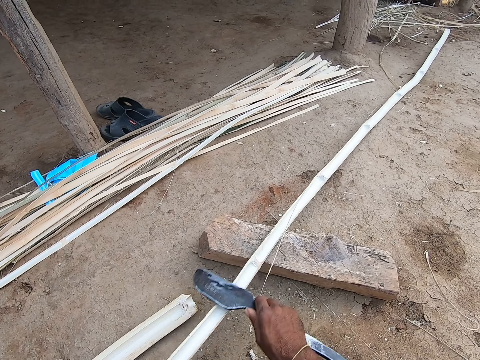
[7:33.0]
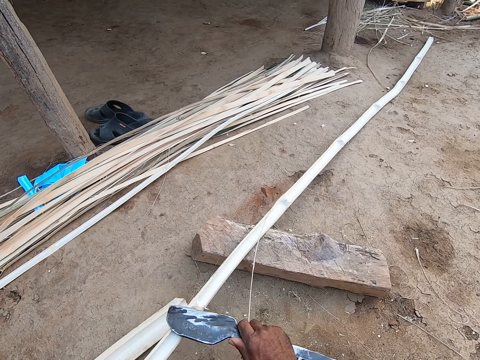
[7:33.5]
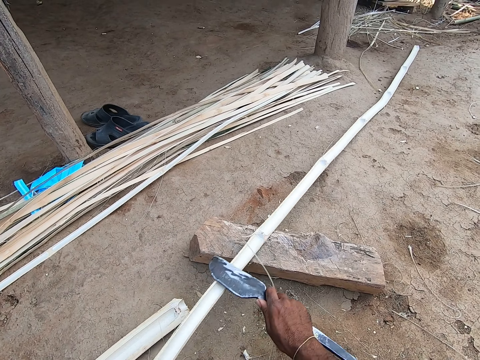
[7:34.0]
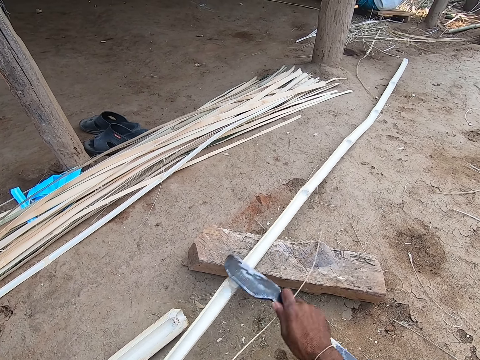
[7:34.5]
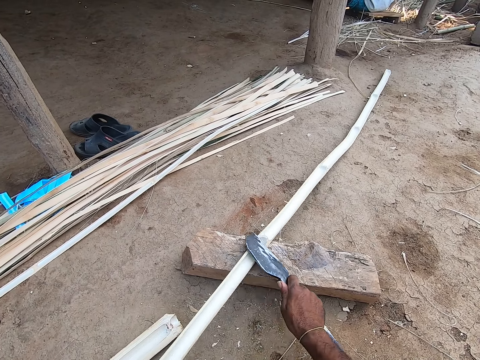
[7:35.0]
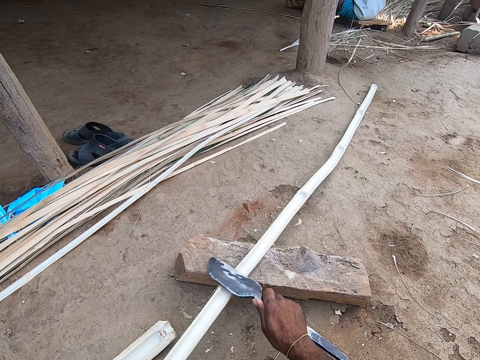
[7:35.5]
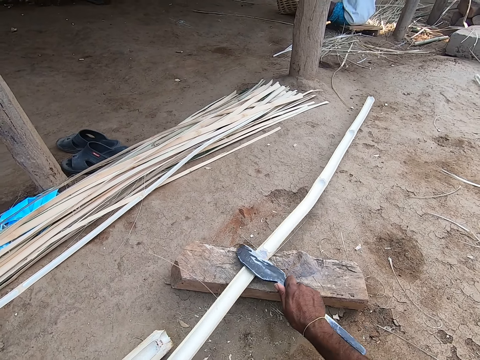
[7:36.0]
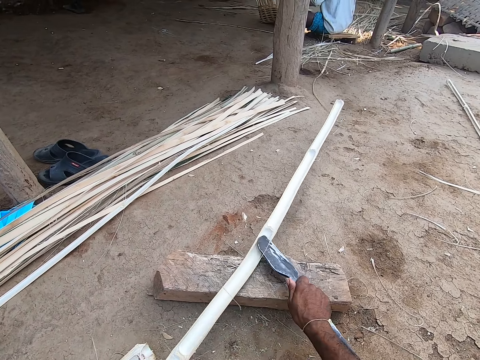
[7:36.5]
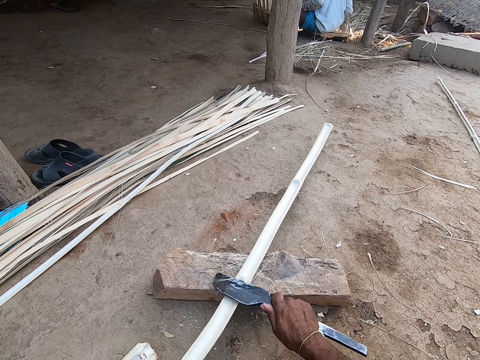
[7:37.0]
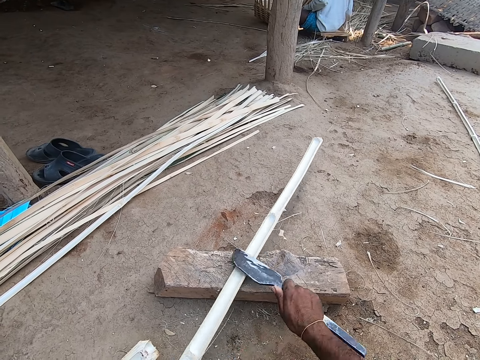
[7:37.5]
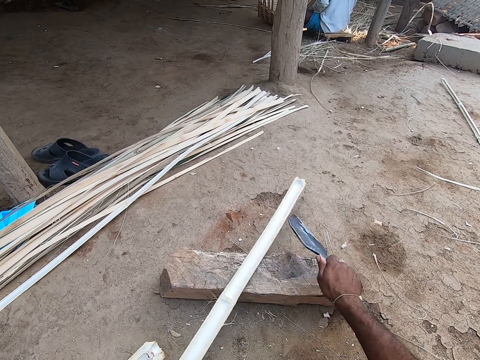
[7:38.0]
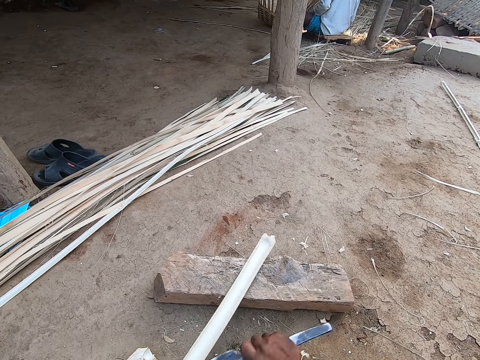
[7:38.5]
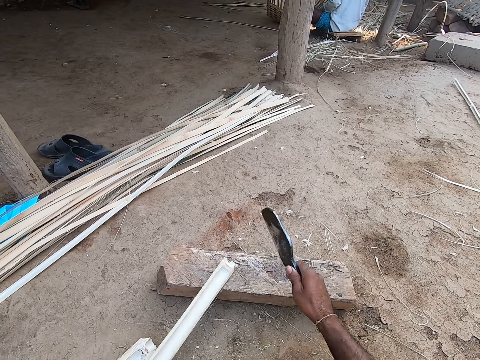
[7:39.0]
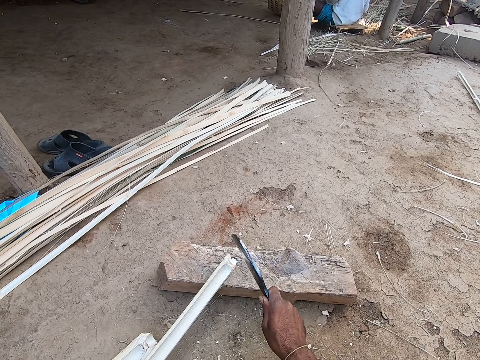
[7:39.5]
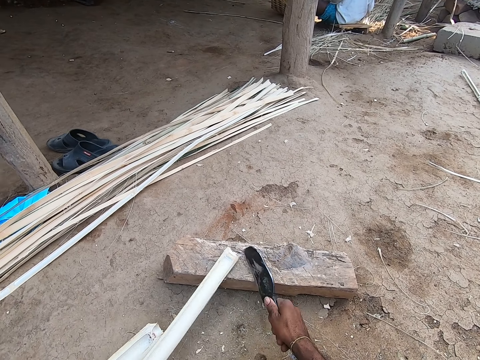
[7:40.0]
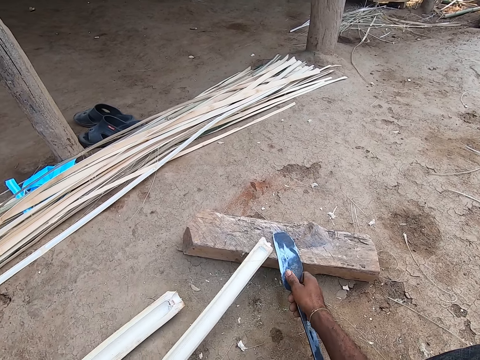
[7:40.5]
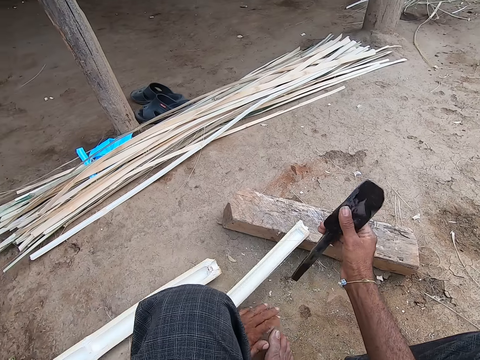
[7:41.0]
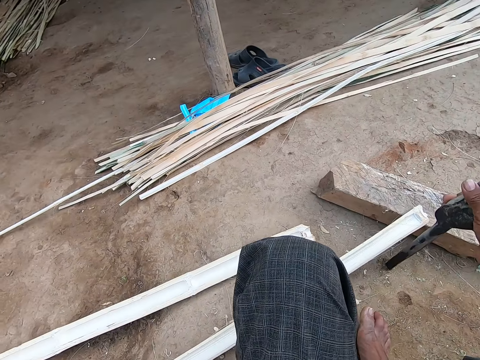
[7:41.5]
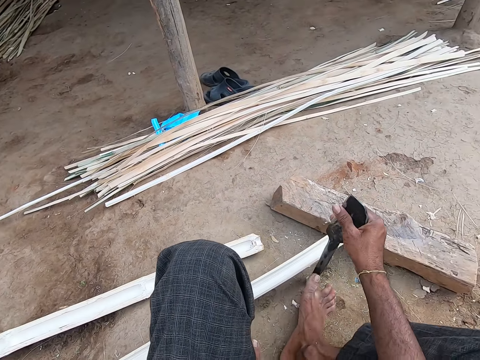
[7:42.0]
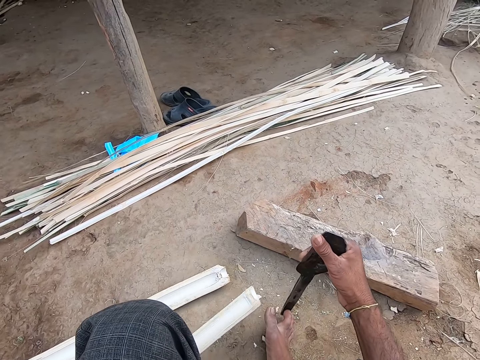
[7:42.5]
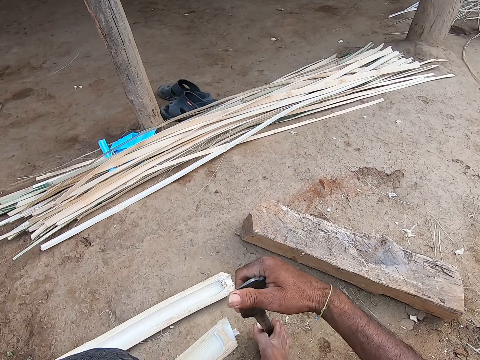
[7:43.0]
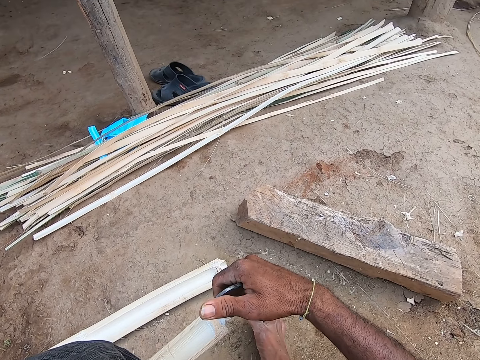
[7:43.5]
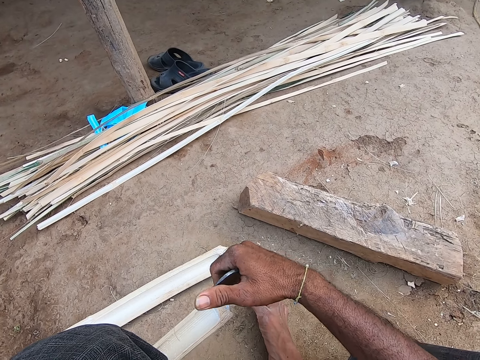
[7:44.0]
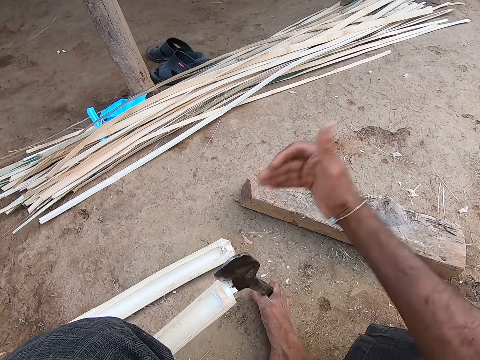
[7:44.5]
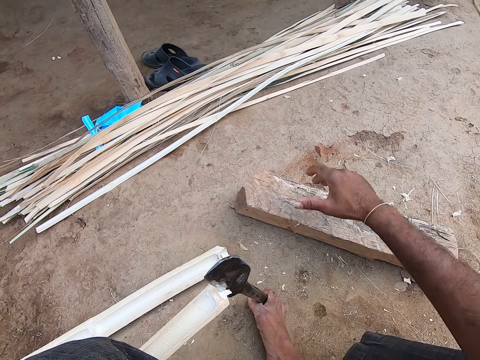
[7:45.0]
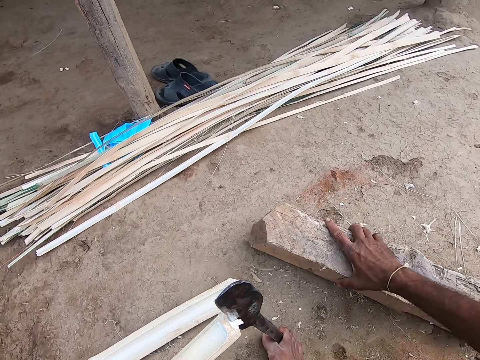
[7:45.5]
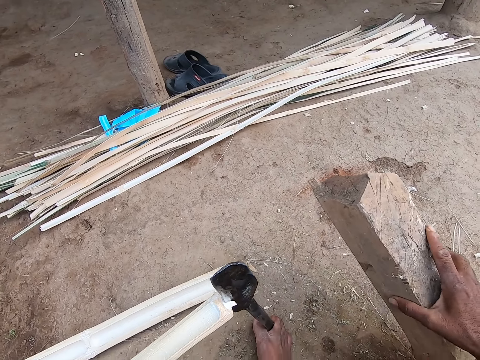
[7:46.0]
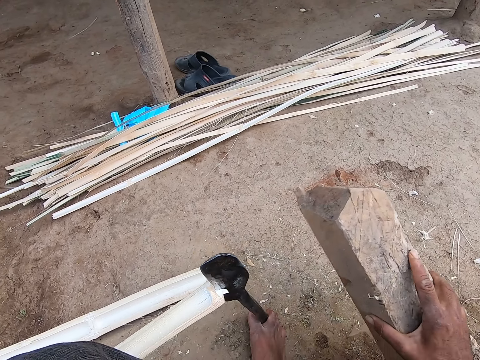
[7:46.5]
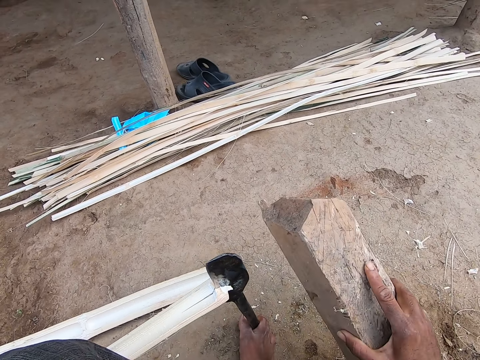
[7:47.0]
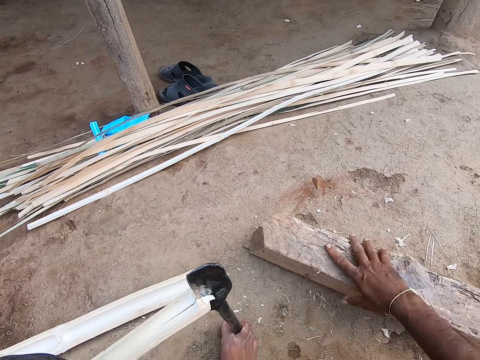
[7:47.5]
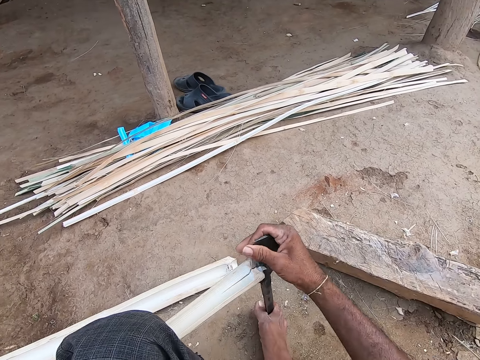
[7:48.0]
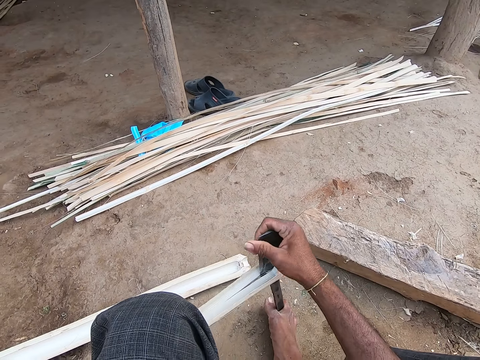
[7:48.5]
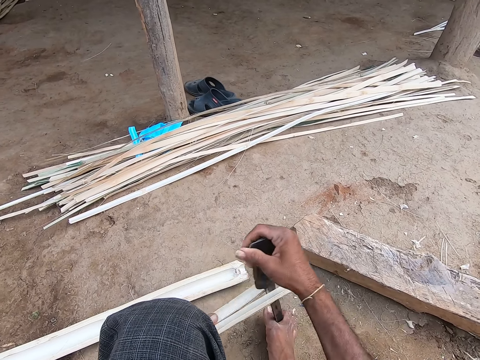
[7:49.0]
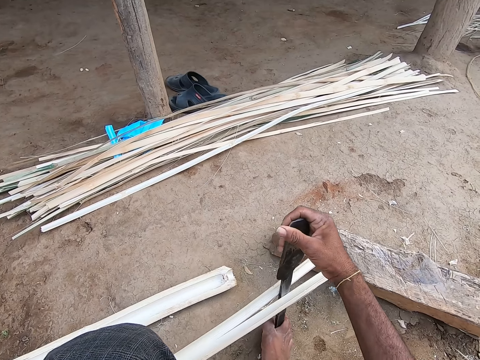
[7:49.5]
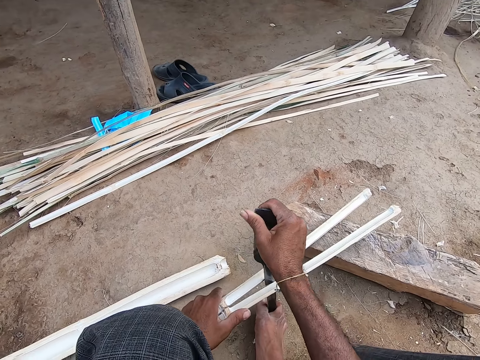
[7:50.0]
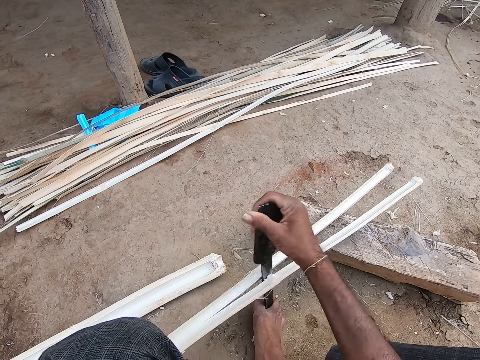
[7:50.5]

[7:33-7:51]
The camera wearer holds the knife on the floor with his right leg. He hits the knife on the floor against the bamboo stick with his right hand. He carries the log of wood from the floor with his right hand. He hits the knife on the floor against the bamboo strip with the log of wood in his right hand. He drops the log of wood on the floor with his right hand. He splits the bamboo stick with the knife in his right hand.

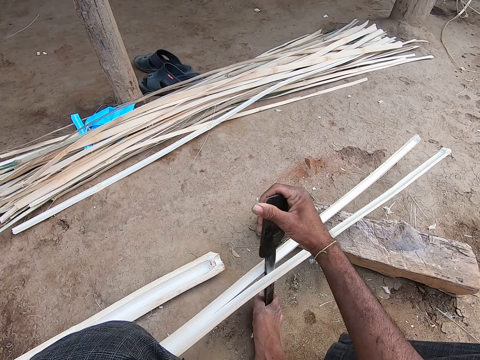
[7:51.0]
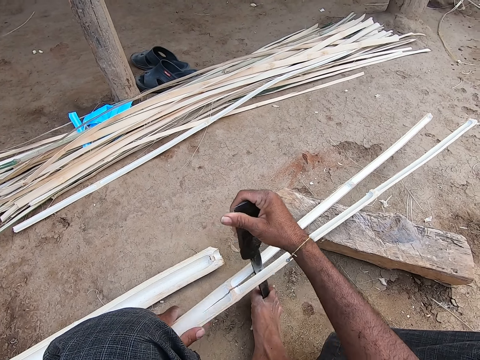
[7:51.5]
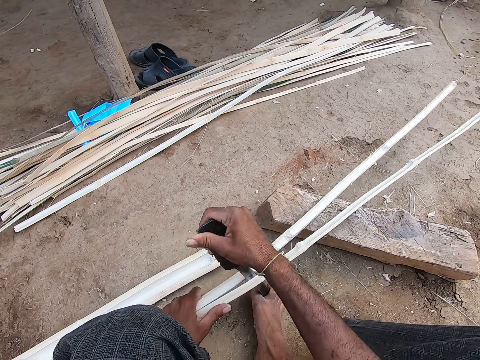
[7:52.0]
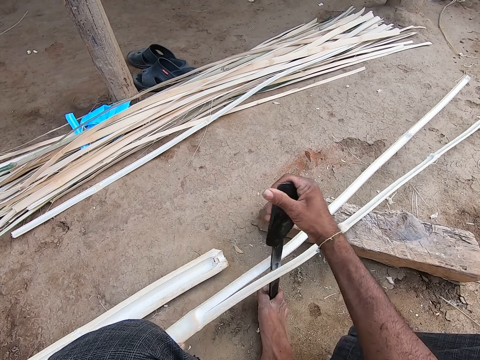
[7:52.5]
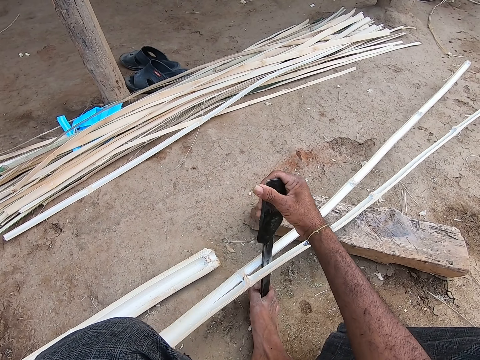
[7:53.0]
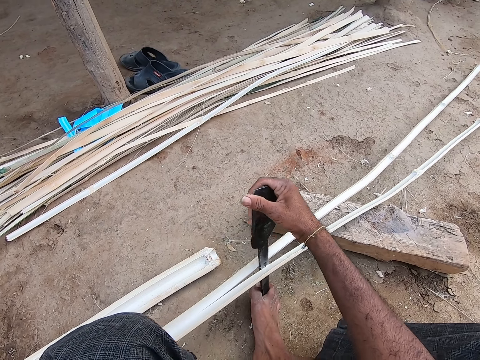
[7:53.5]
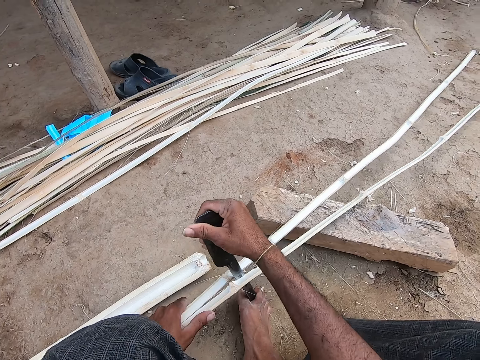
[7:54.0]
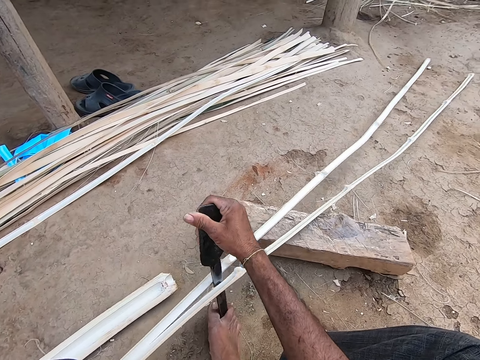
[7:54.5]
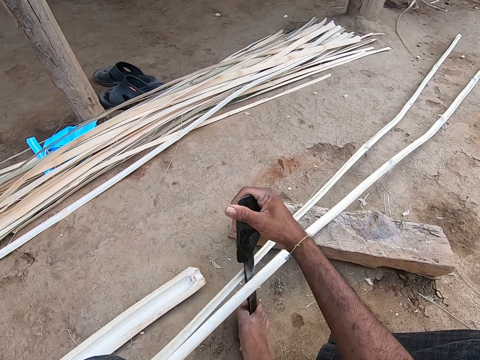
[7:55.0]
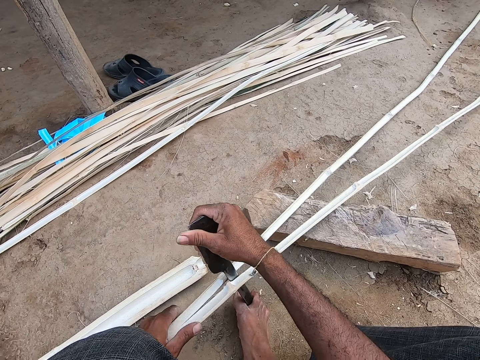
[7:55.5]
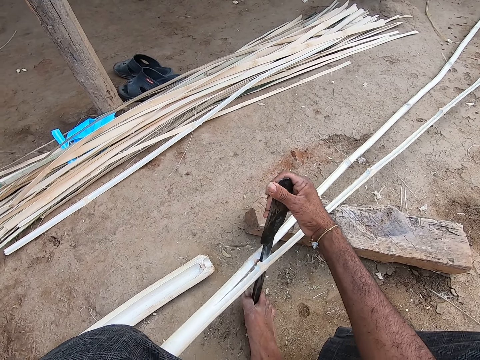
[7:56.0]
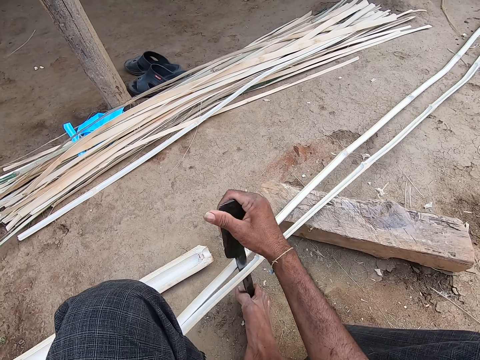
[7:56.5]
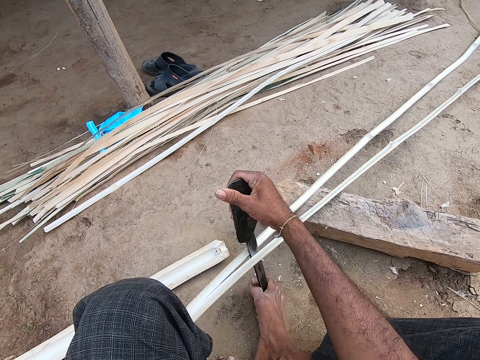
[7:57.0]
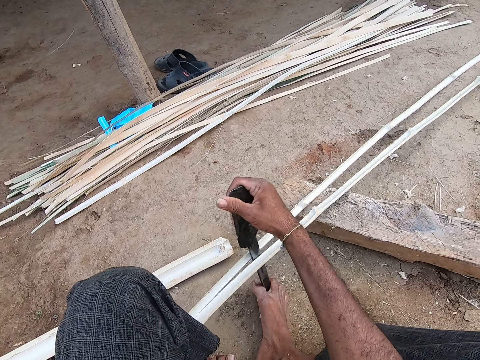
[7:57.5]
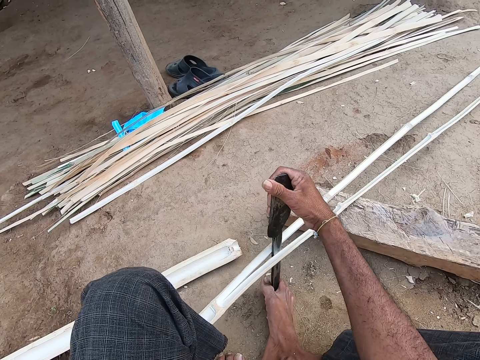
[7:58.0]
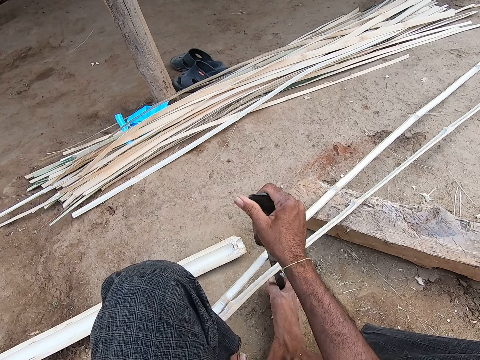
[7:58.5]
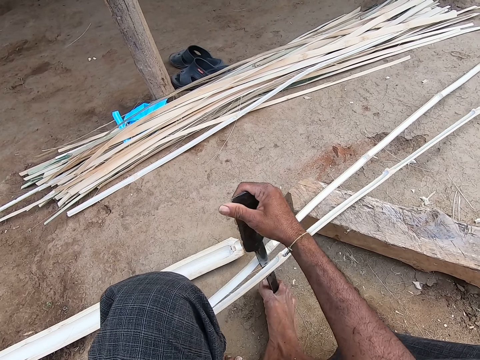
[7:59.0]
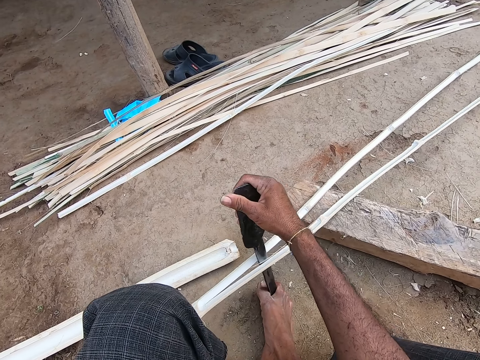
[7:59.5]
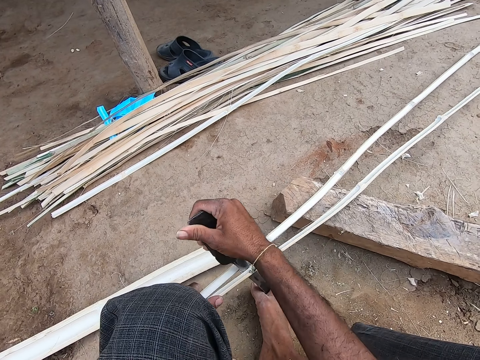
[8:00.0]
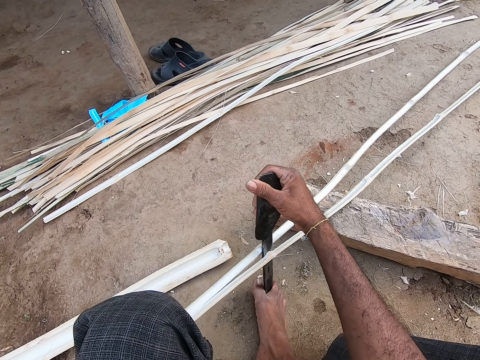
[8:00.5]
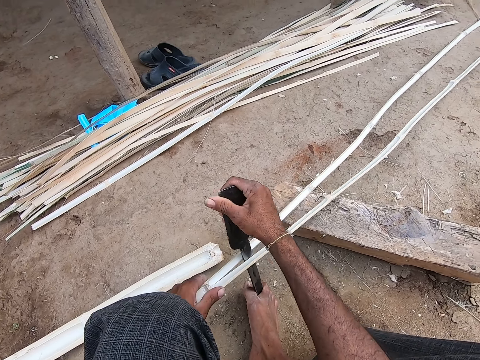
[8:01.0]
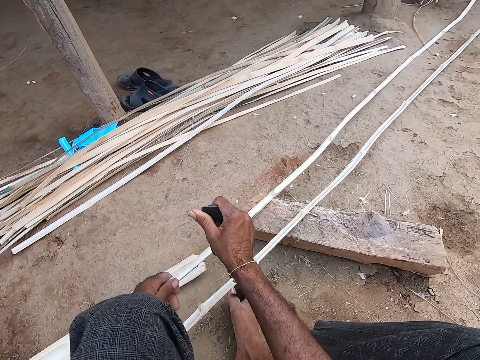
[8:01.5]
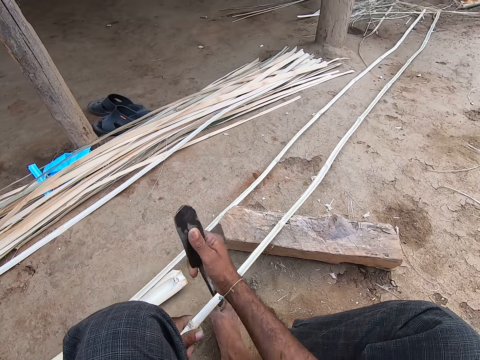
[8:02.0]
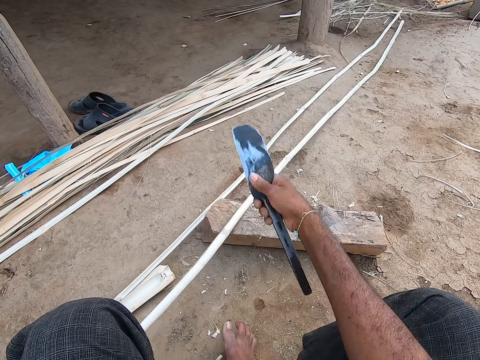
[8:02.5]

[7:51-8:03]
The camera wearer cuts the bamboo with a big knife repeatedly.
